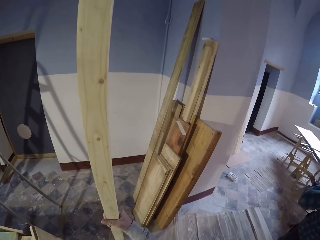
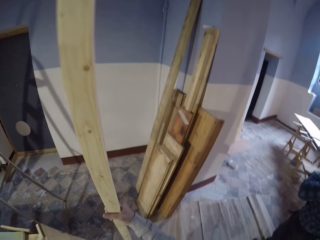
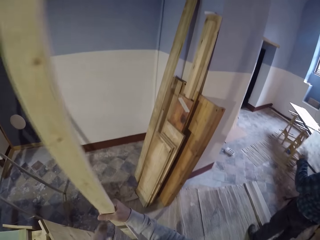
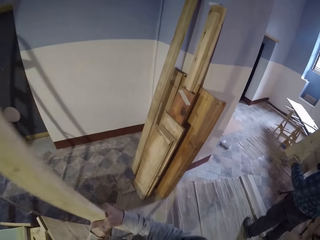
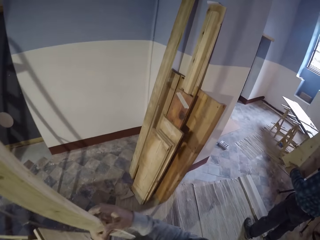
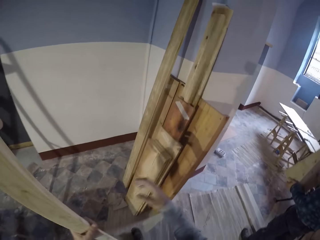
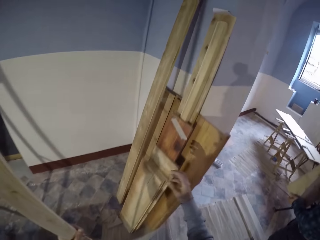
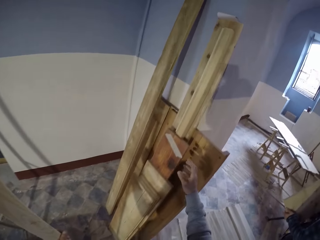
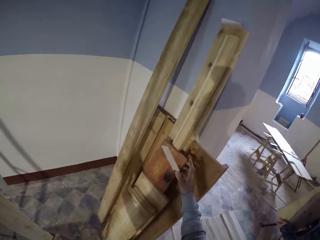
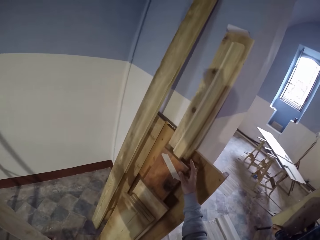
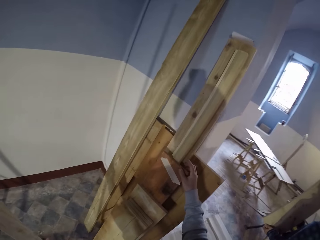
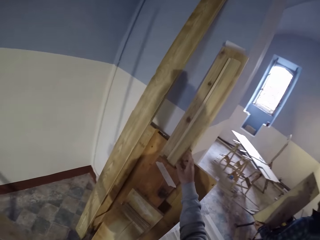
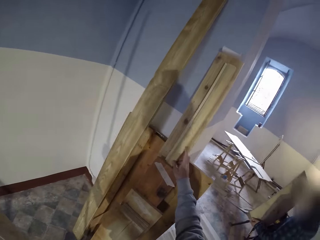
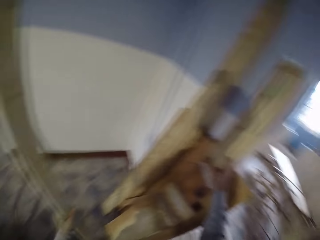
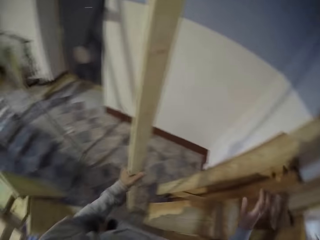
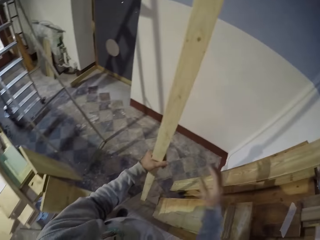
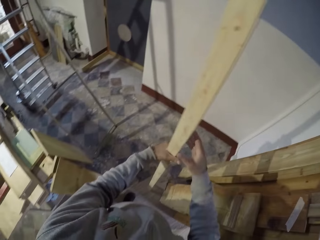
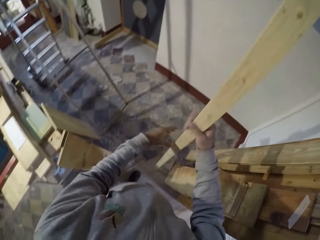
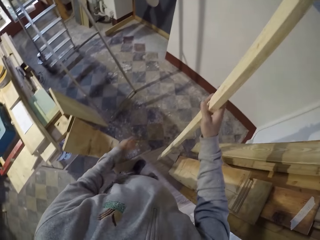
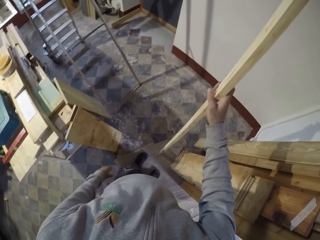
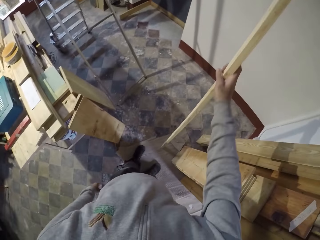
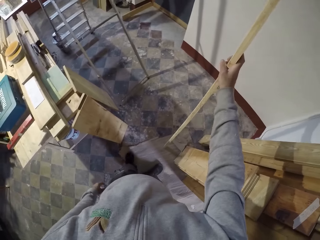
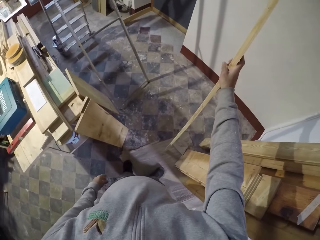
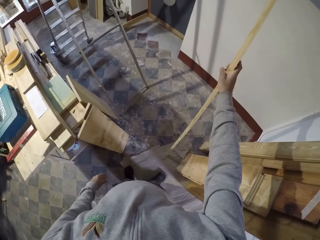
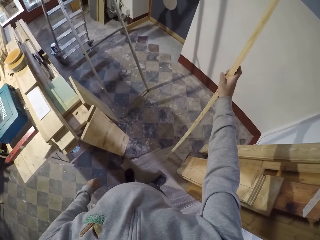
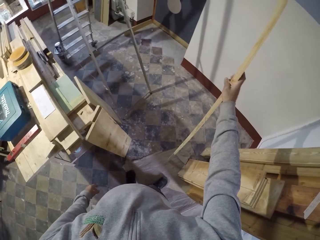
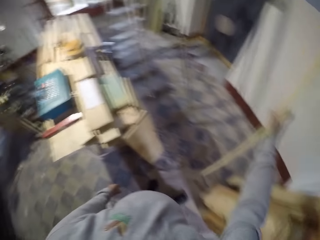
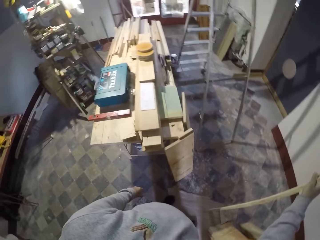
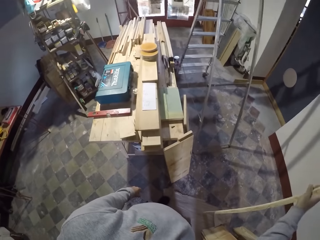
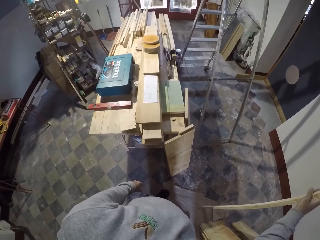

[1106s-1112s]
The camera wearer holds the timber.

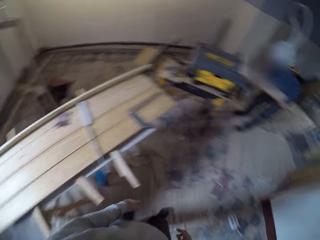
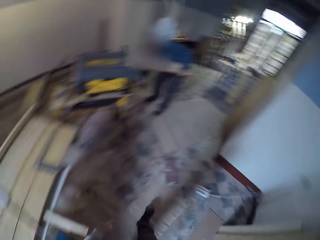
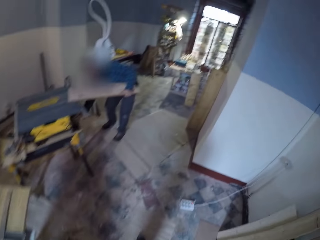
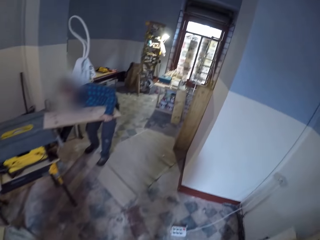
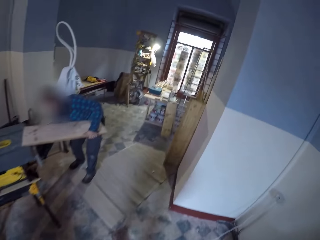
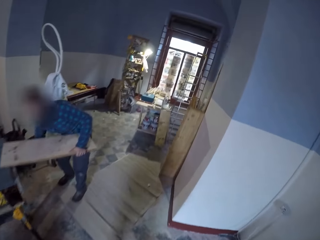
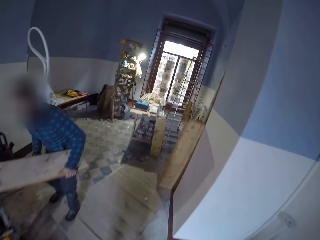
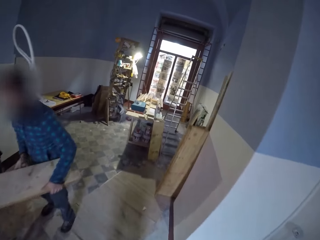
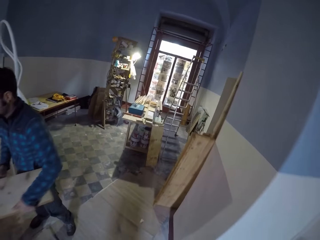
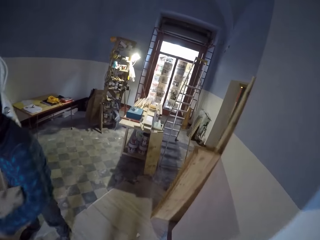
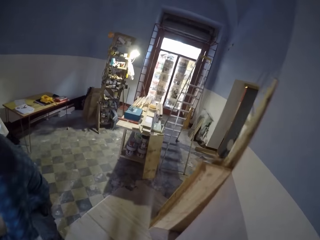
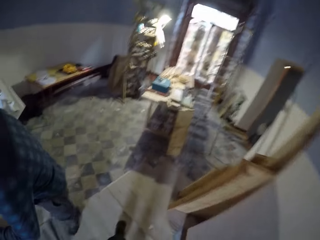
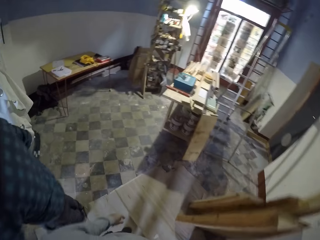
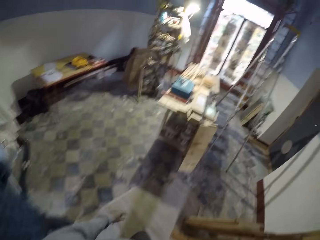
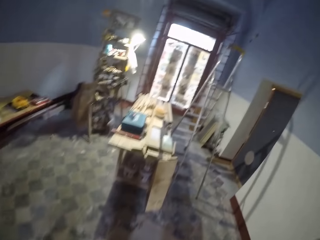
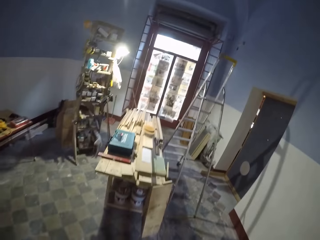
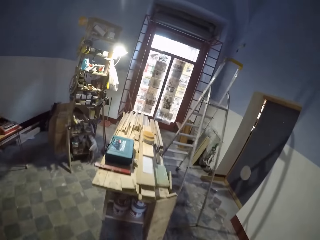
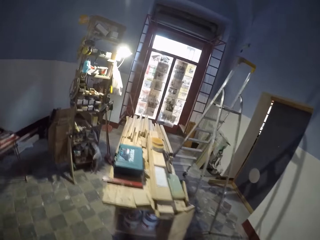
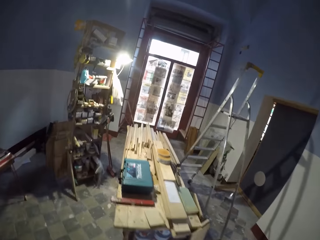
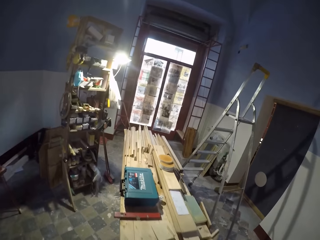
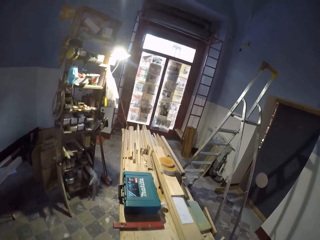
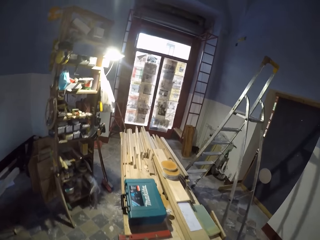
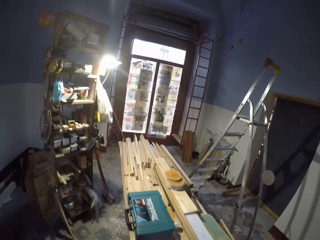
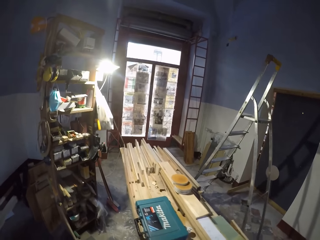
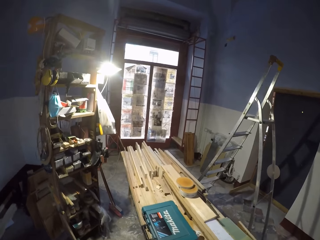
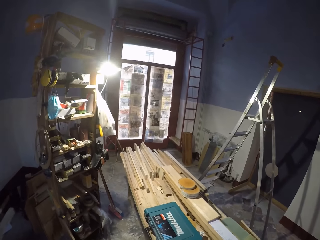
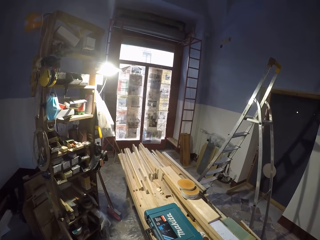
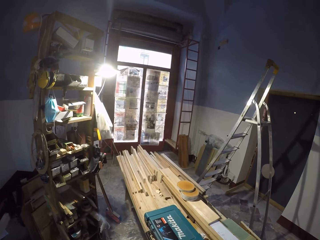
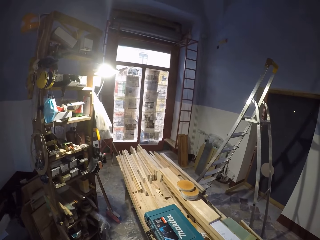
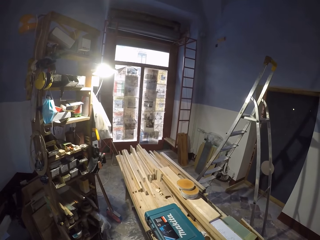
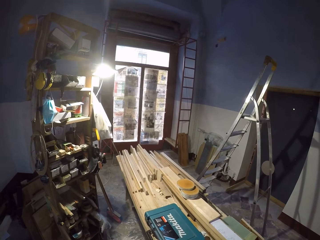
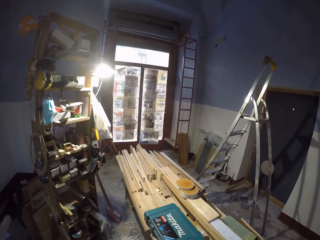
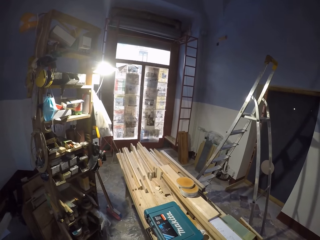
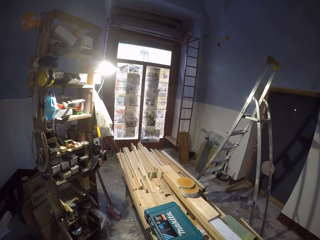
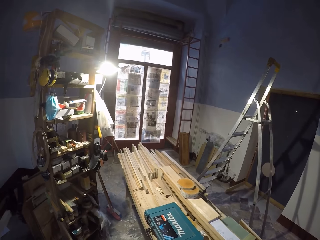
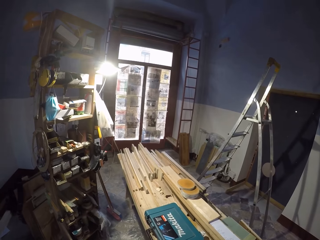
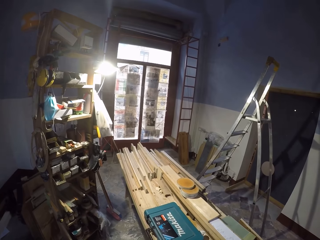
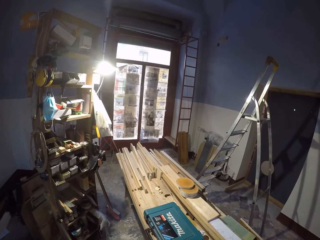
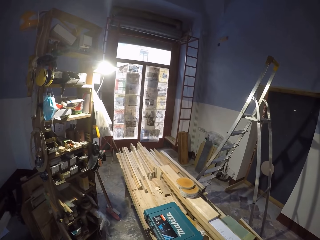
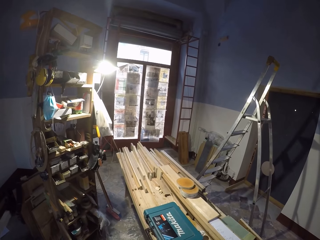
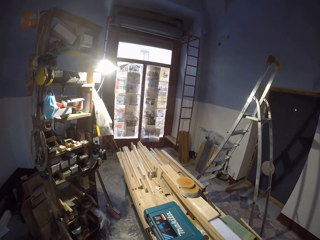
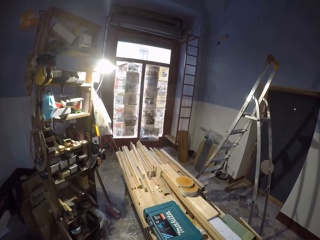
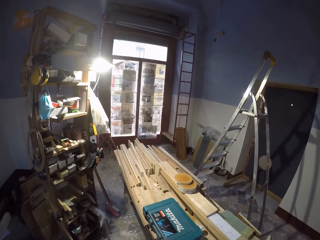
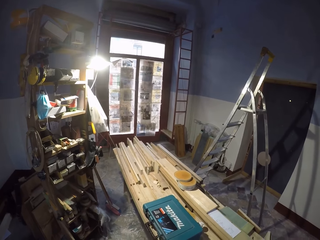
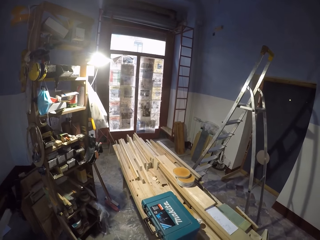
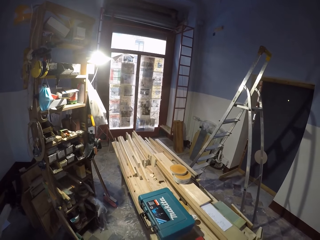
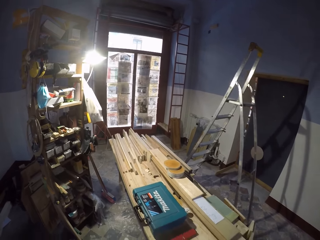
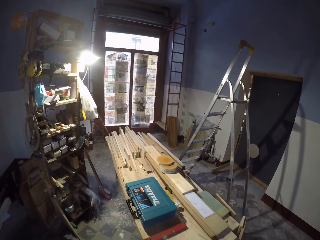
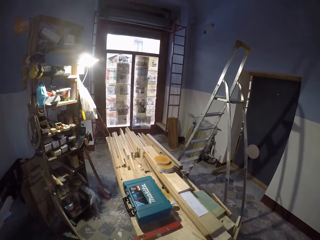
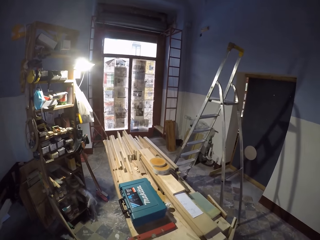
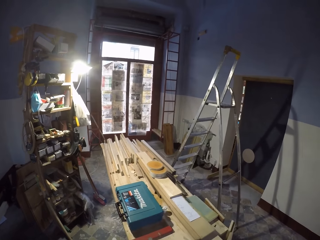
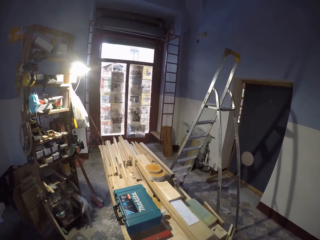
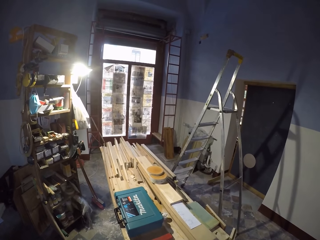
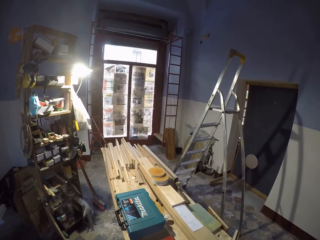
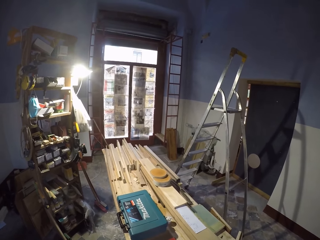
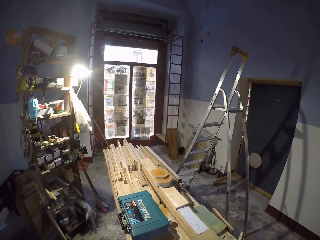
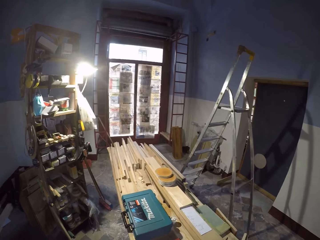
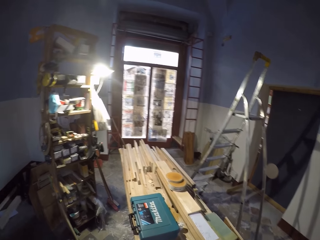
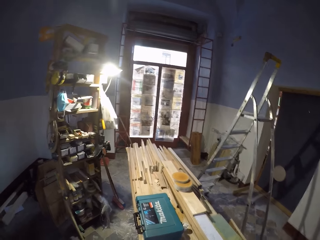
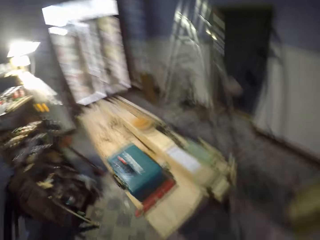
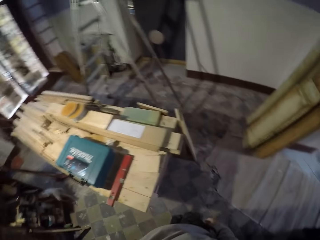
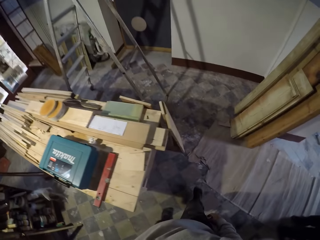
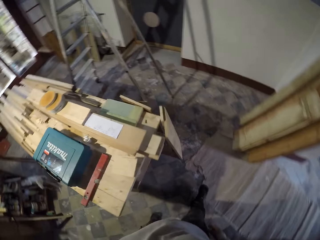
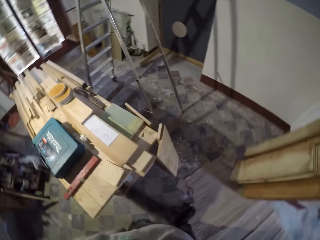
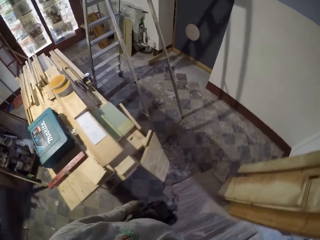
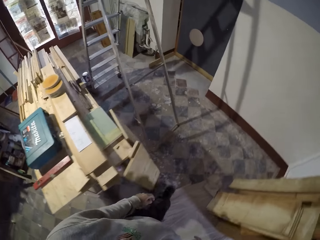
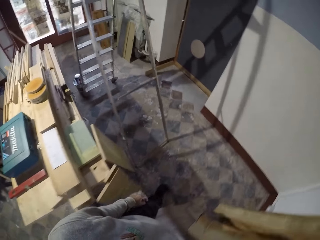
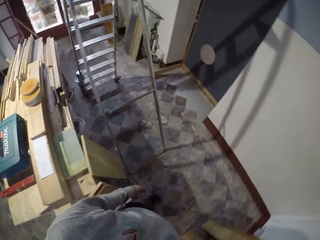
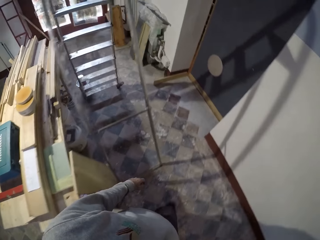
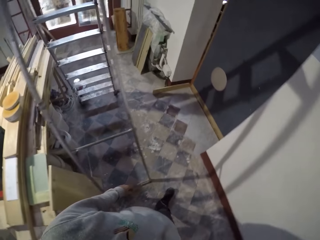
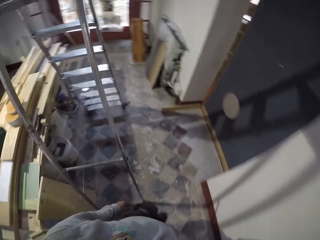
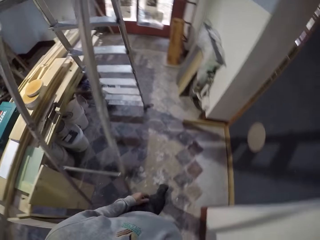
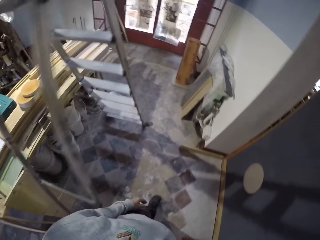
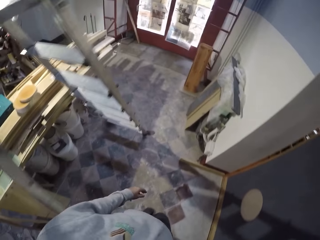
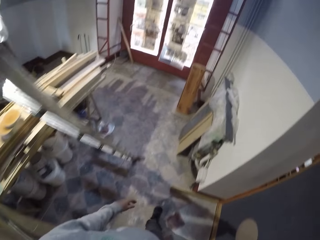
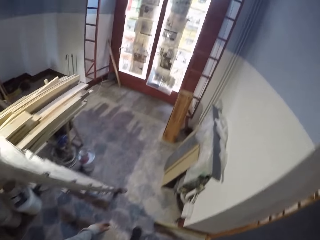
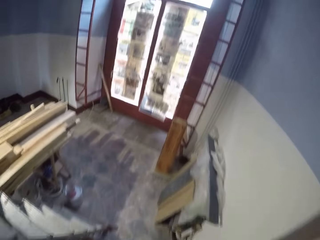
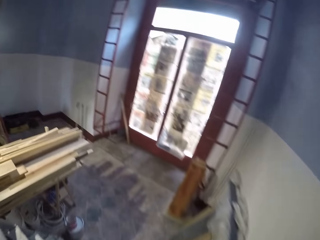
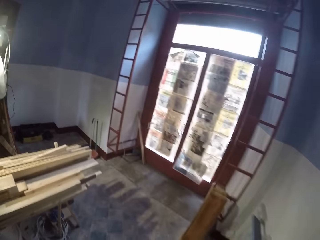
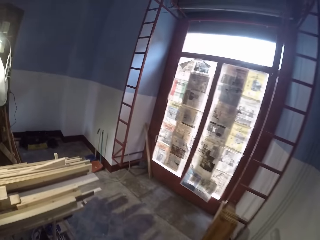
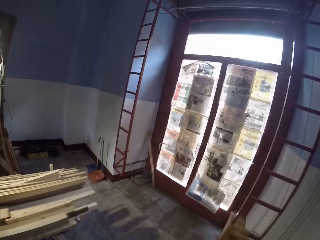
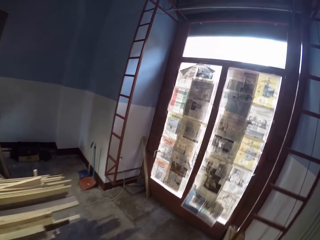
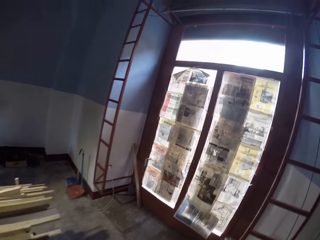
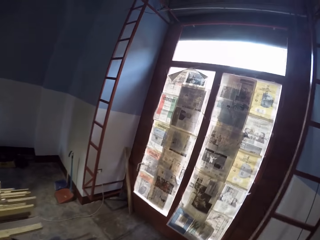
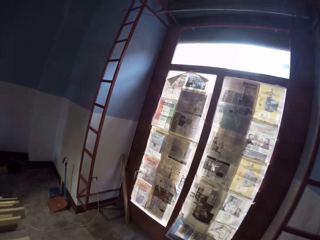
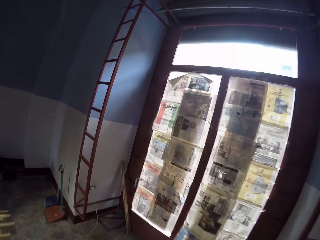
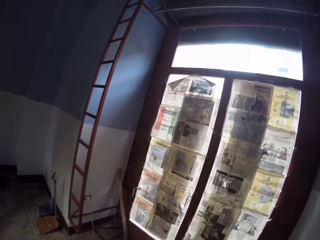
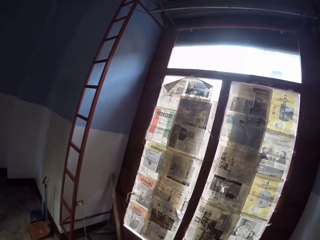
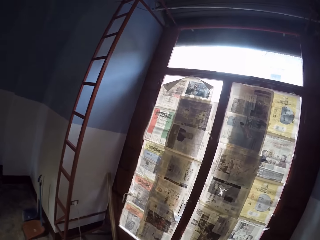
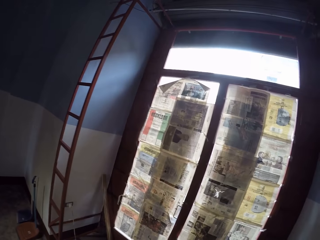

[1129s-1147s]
The camera wearer walks around the room. They look around the table. They walk around the room and look around the room.
